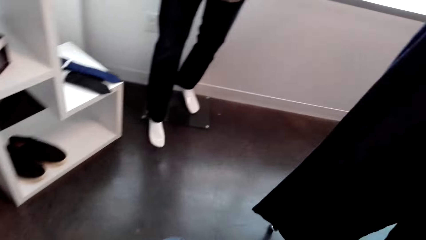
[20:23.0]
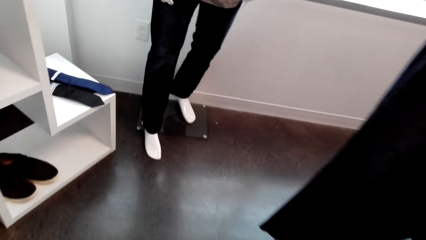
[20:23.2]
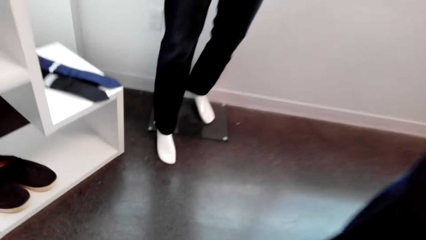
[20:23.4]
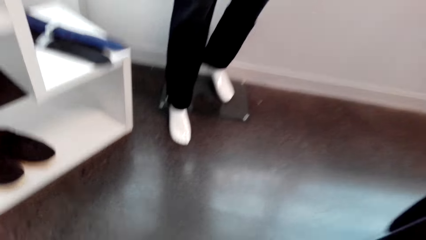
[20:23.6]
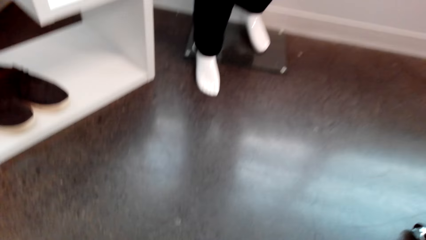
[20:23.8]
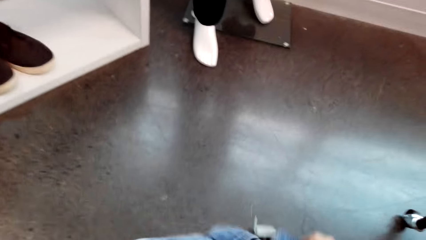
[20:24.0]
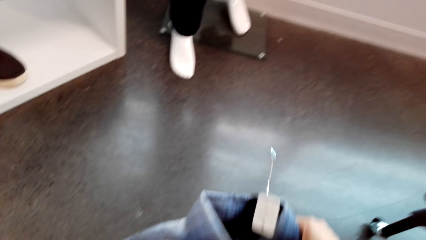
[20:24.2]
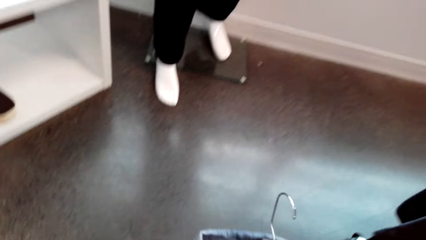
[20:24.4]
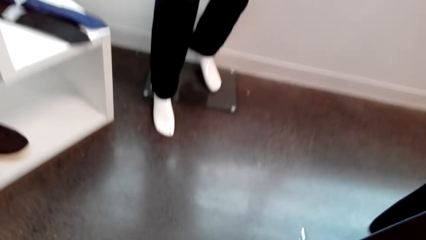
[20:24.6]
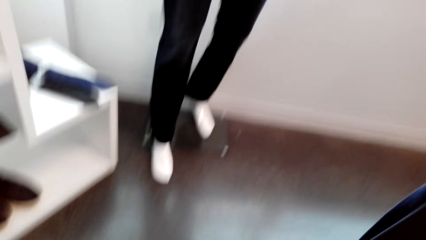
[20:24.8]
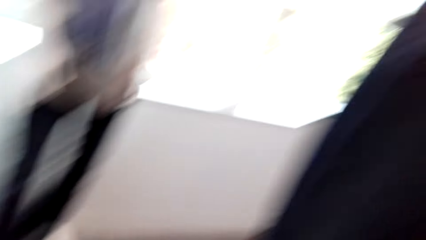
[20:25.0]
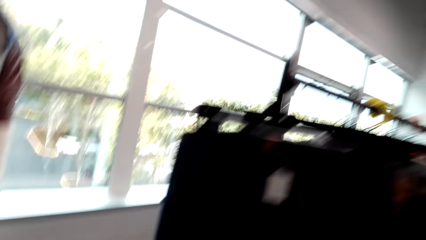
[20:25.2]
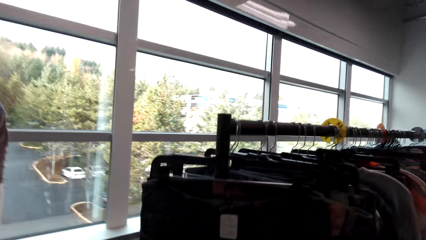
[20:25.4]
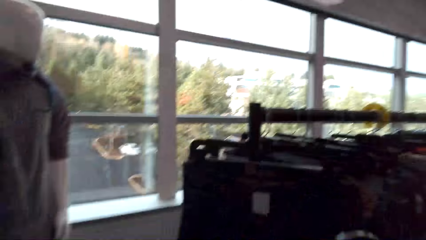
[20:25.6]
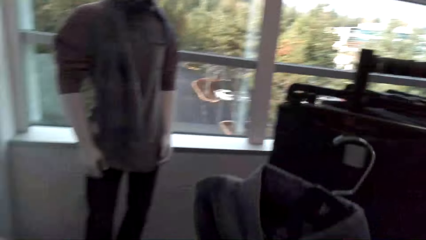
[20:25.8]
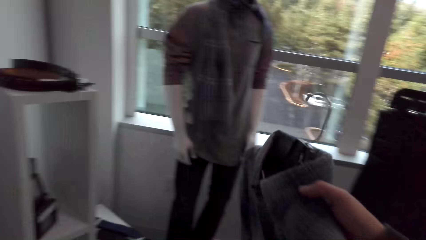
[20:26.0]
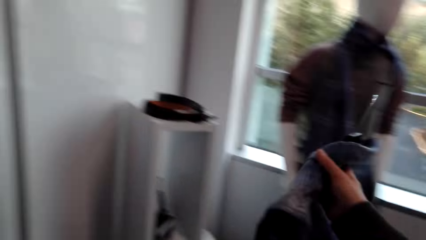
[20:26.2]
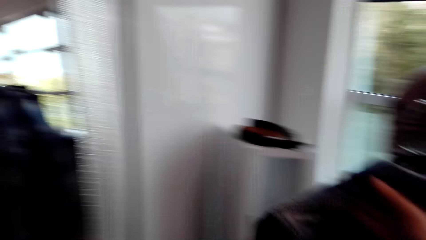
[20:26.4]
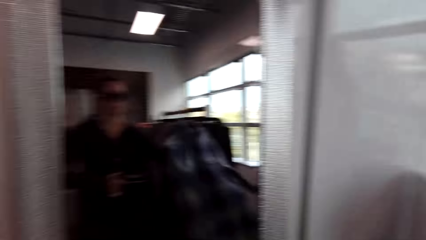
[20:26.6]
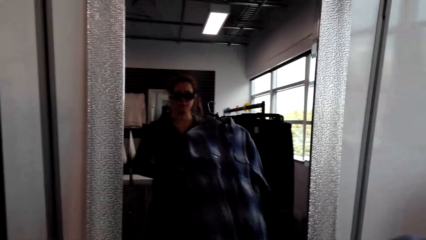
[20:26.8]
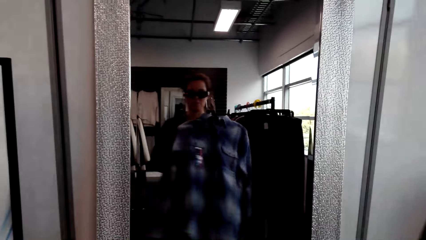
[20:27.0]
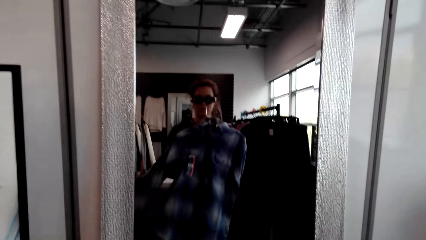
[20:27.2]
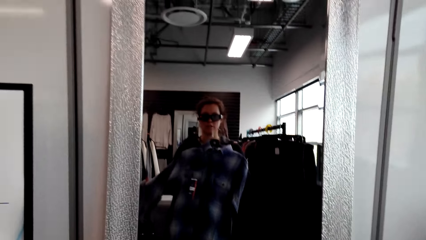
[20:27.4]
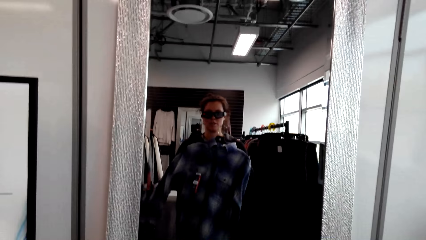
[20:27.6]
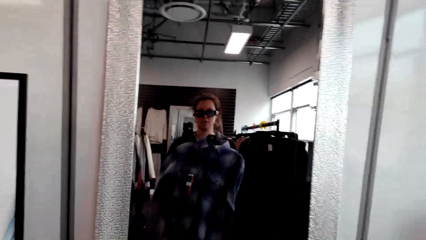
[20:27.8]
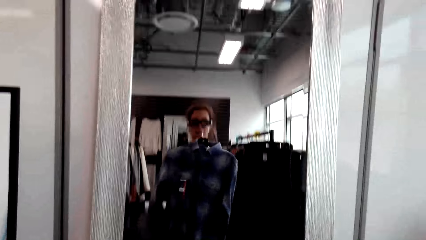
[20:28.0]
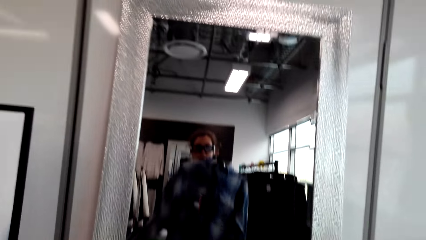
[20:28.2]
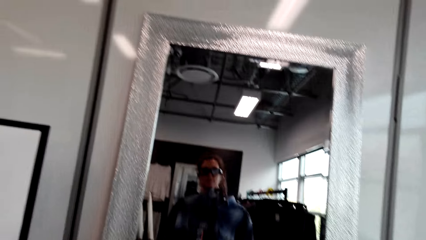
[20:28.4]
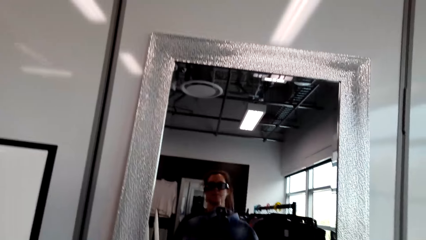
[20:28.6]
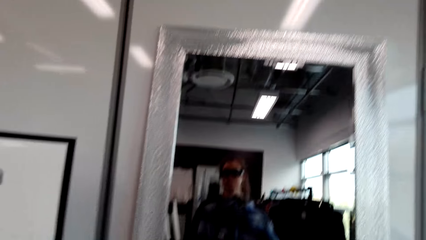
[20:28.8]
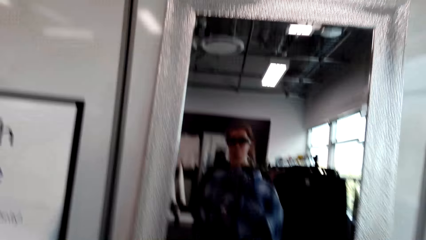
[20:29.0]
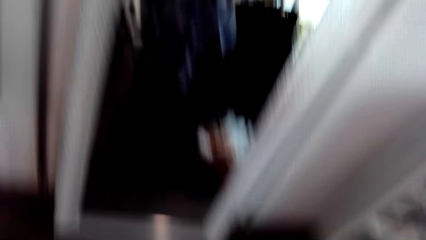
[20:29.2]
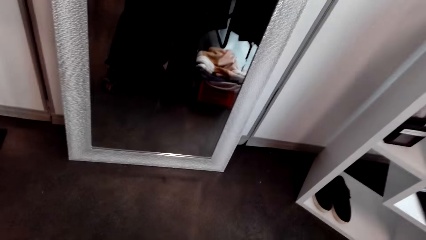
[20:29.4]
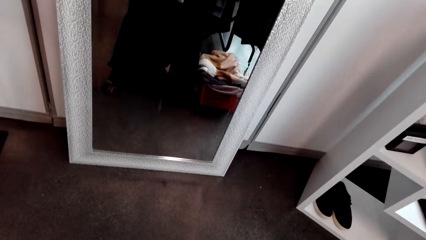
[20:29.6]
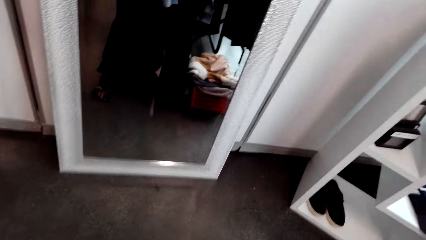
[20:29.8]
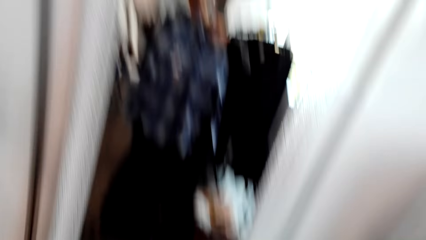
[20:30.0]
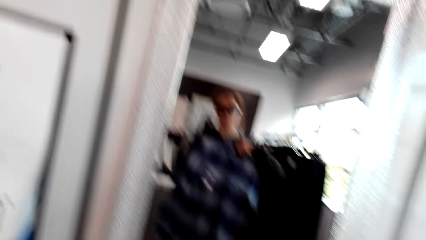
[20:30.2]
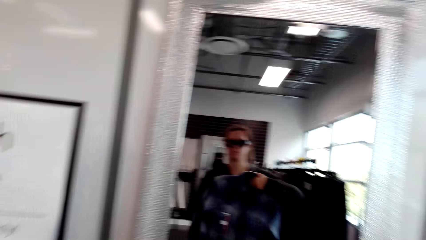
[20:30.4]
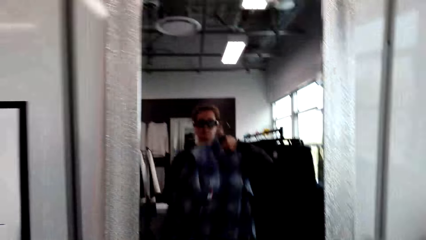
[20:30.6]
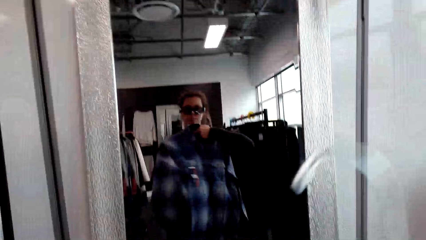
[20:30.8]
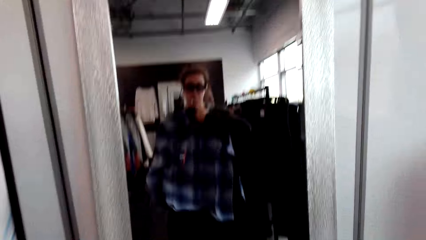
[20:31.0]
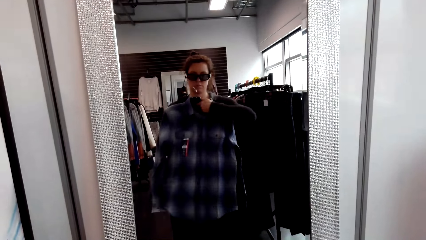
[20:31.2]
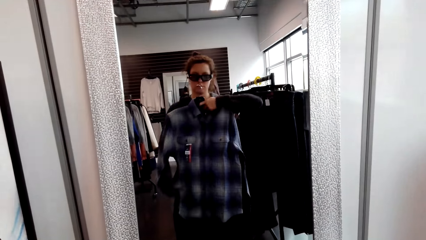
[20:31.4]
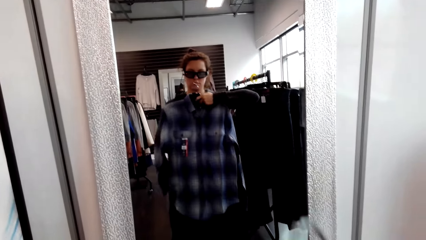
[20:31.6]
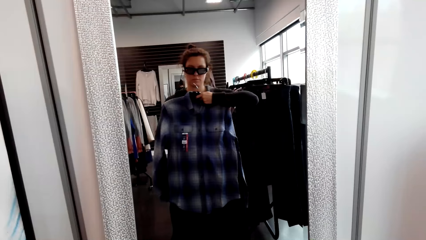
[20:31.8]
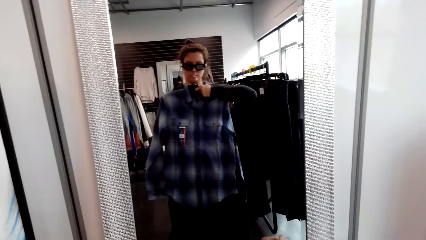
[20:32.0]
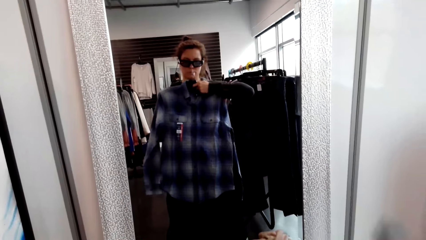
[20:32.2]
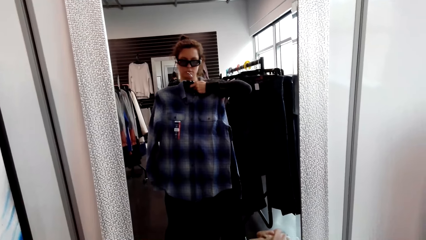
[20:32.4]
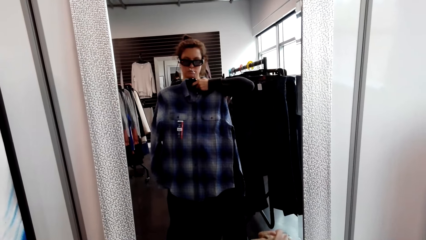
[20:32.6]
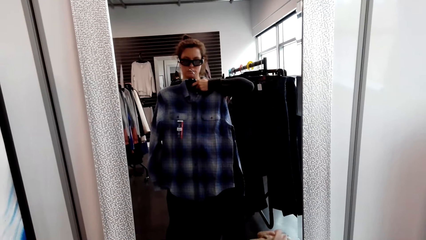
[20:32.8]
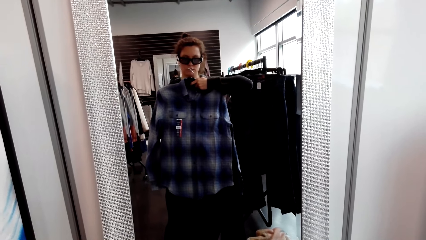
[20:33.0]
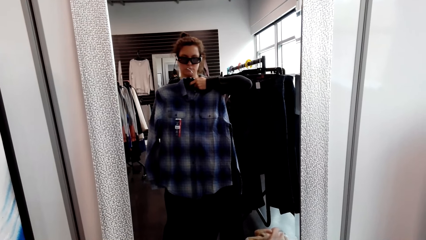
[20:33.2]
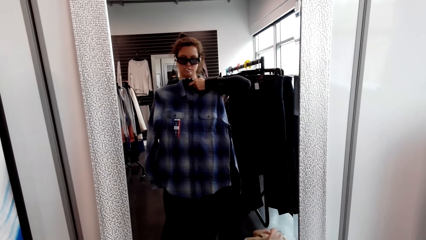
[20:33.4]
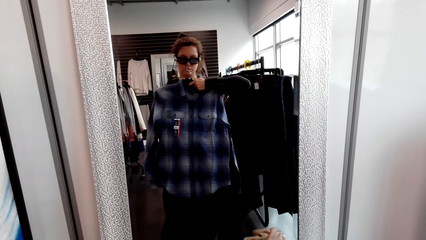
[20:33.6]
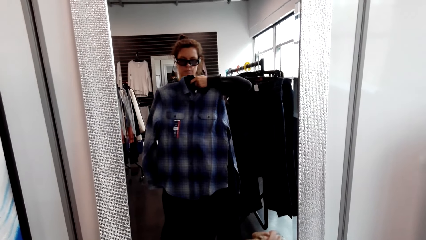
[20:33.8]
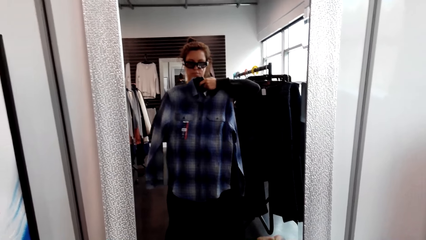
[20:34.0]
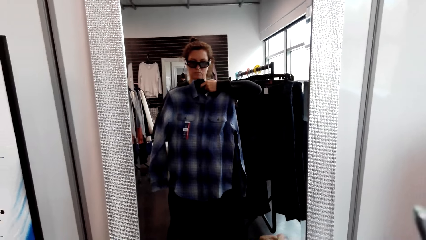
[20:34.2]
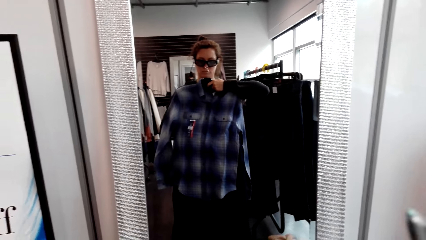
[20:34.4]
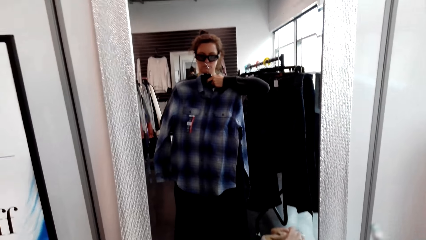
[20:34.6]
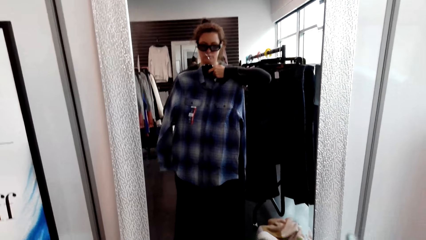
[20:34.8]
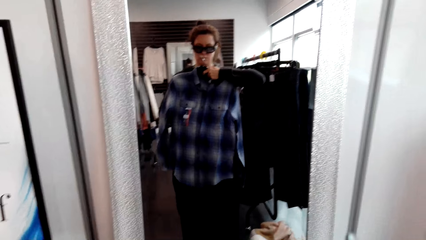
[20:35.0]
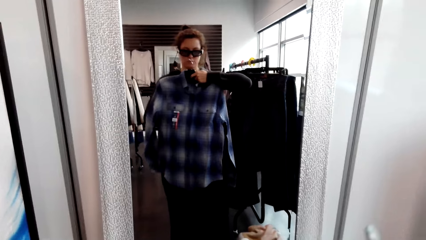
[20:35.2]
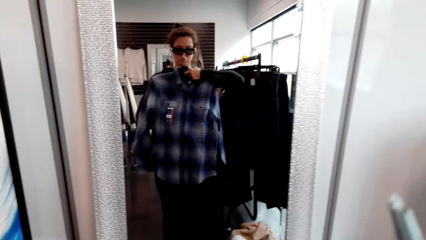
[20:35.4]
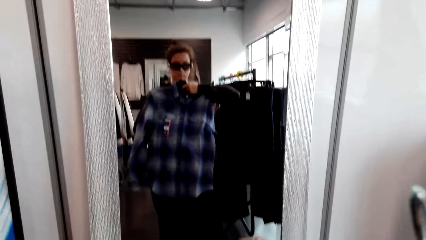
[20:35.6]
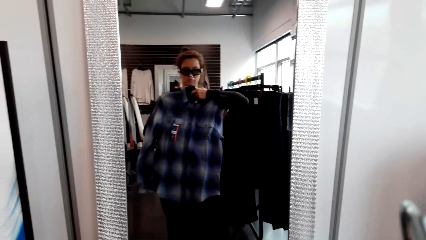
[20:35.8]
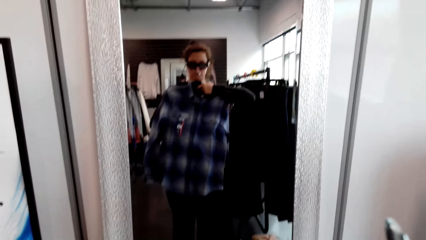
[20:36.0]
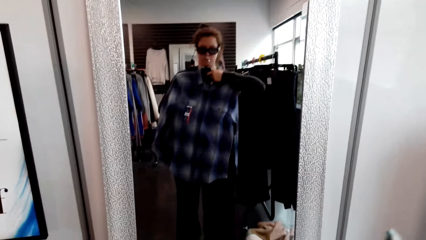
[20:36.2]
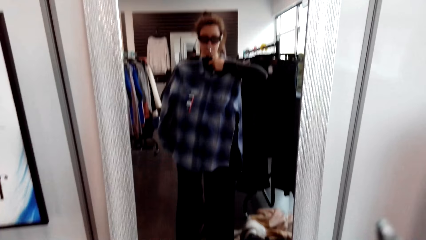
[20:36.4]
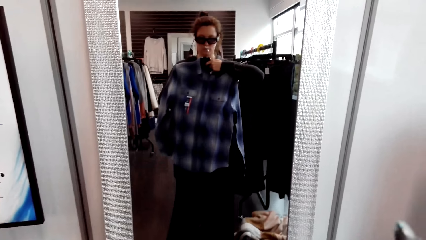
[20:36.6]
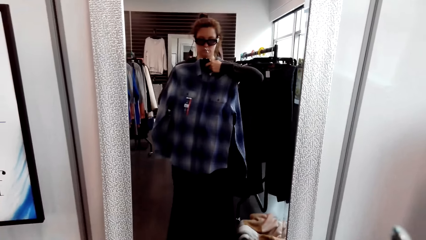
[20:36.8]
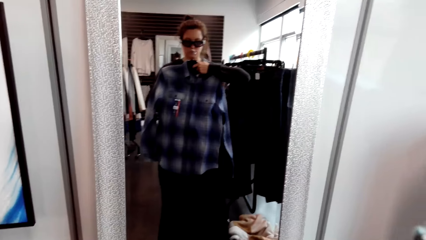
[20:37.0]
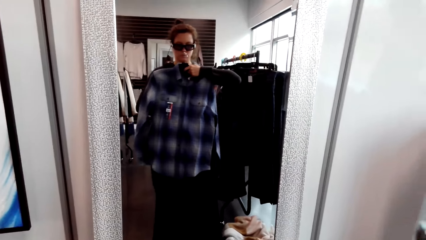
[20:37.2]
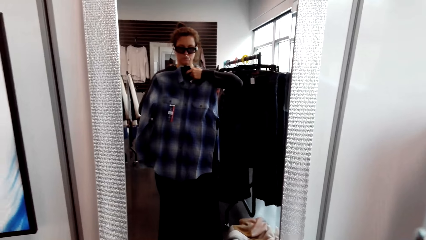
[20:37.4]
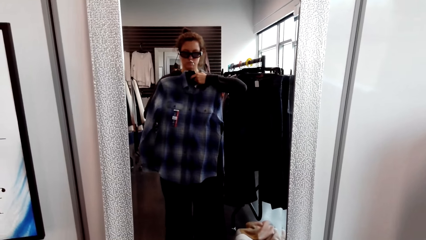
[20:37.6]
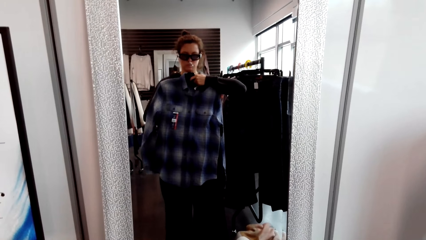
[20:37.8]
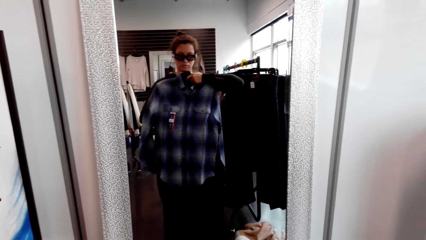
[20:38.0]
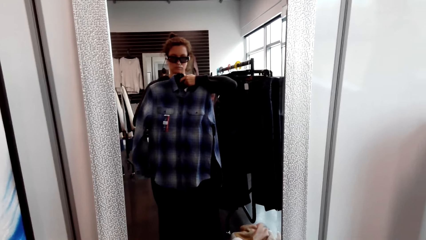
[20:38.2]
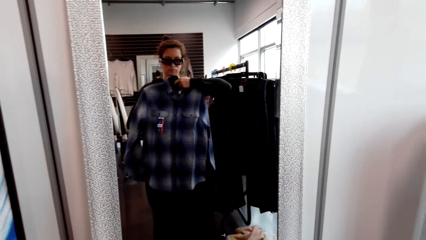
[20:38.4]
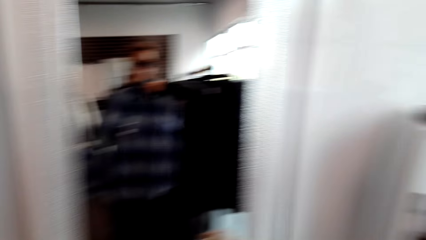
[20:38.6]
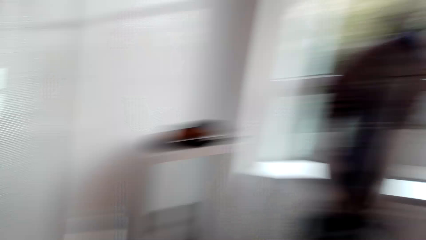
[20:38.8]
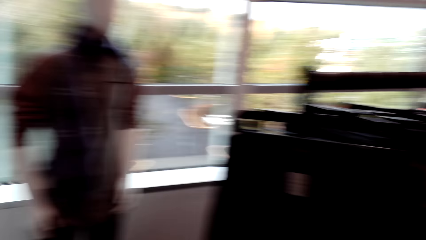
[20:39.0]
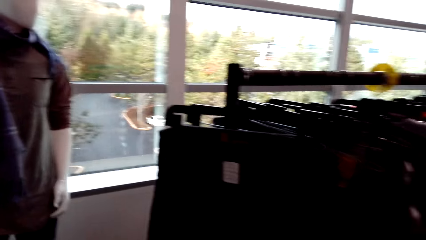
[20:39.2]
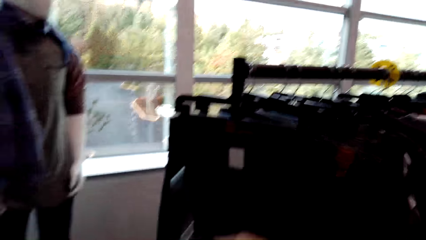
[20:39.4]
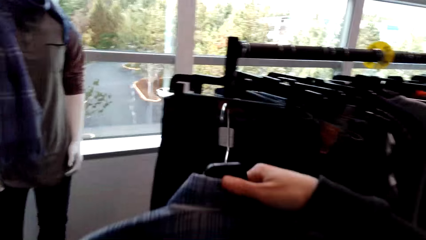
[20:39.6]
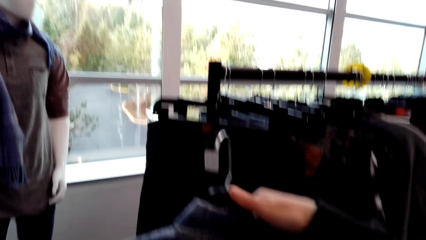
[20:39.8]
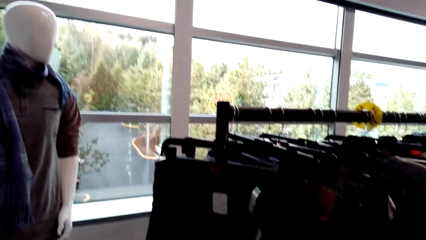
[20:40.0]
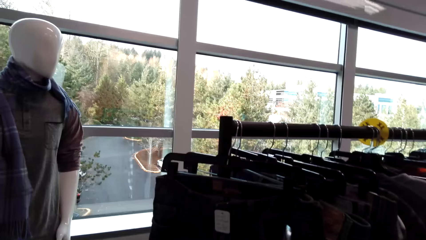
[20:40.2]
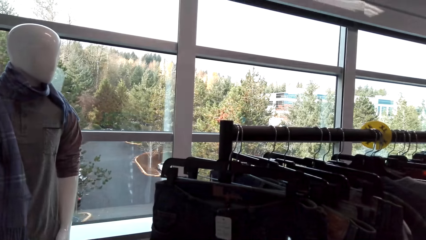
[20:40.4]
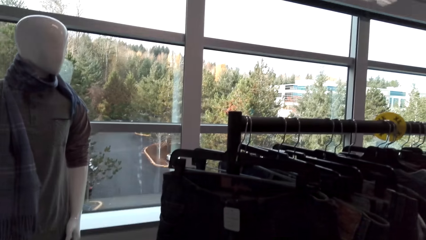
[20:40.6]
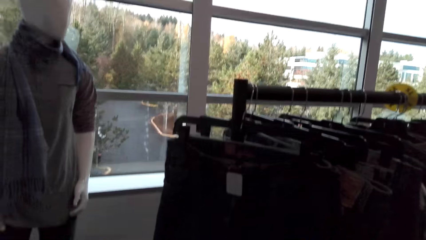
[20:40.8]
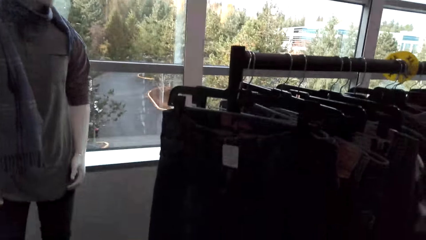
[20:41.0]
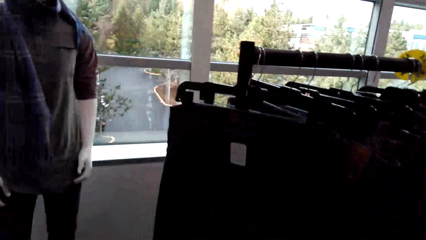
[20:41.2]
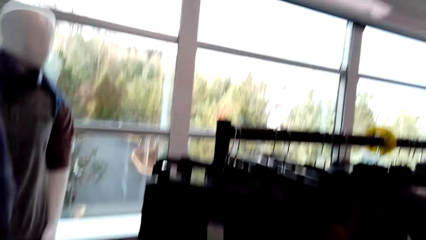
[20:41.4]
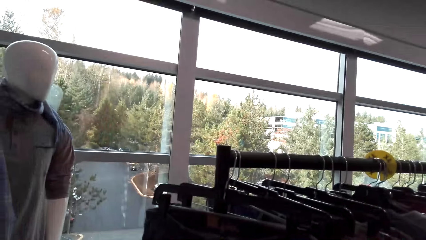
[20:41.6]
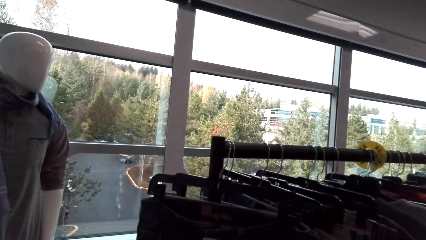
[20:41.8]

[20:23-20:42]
The camera wearer picks up the shirt. They fit the shirt on the mirror.
